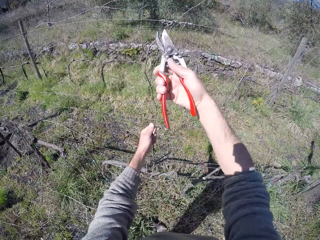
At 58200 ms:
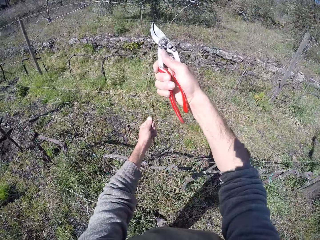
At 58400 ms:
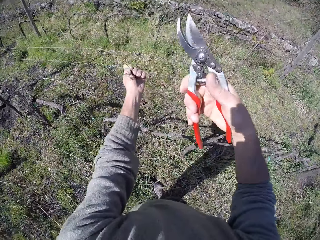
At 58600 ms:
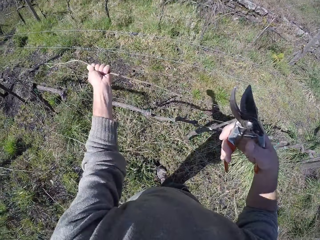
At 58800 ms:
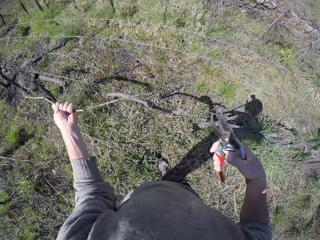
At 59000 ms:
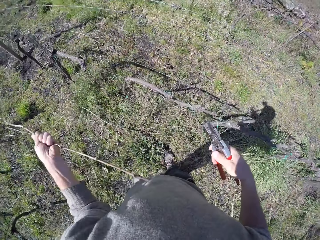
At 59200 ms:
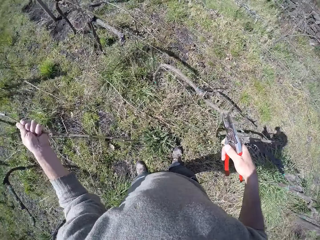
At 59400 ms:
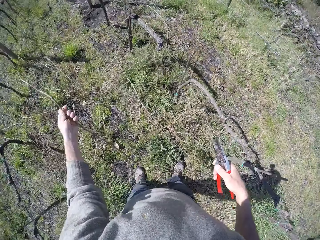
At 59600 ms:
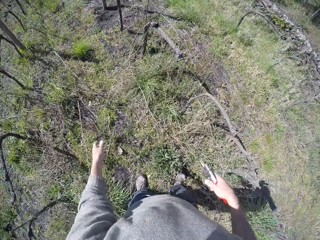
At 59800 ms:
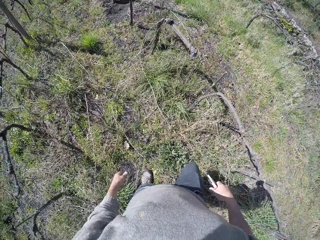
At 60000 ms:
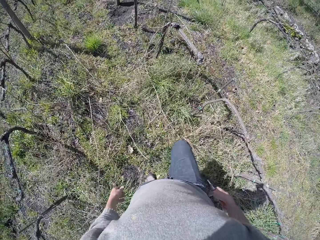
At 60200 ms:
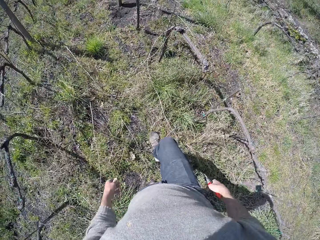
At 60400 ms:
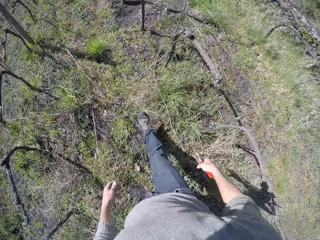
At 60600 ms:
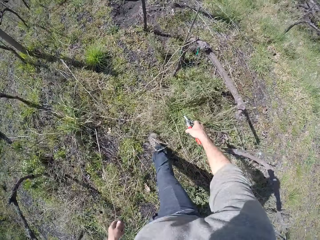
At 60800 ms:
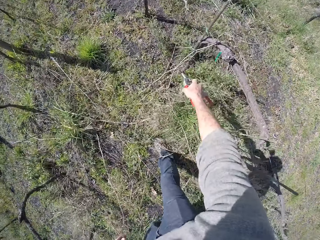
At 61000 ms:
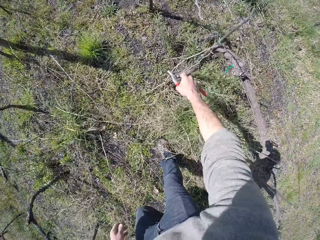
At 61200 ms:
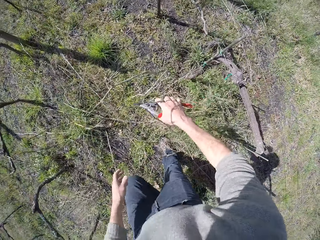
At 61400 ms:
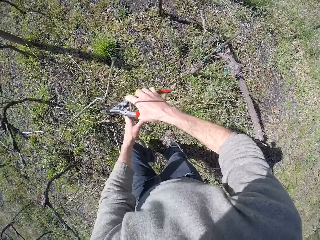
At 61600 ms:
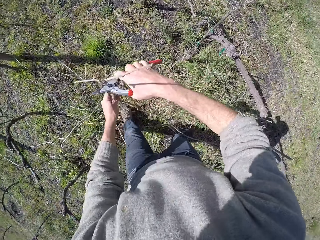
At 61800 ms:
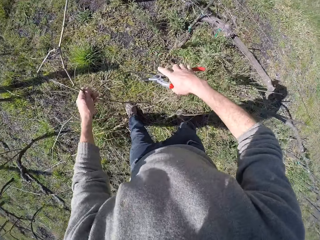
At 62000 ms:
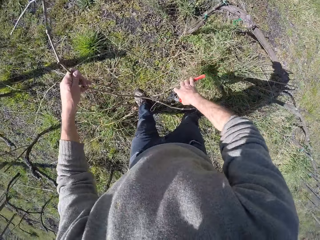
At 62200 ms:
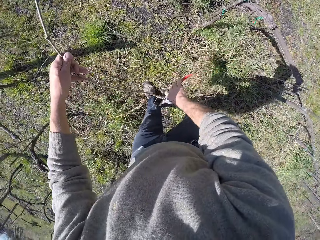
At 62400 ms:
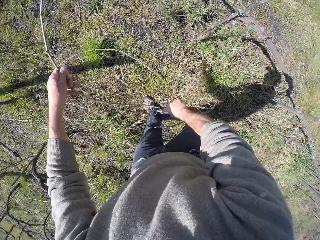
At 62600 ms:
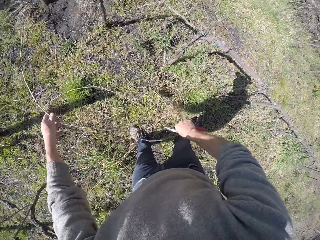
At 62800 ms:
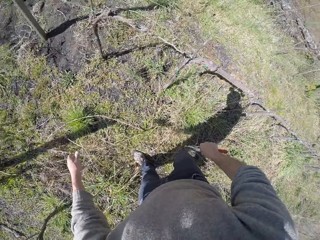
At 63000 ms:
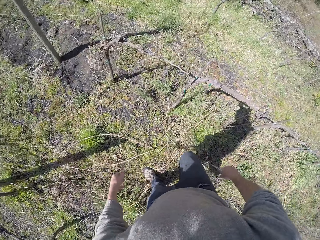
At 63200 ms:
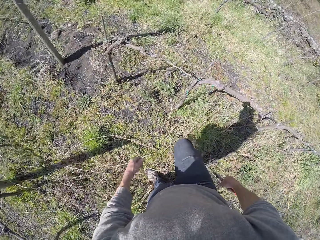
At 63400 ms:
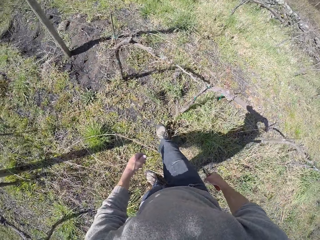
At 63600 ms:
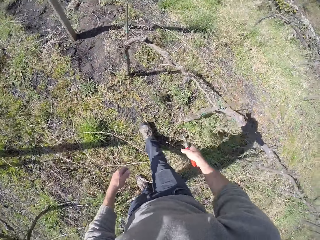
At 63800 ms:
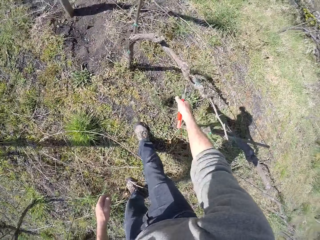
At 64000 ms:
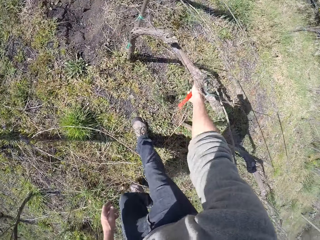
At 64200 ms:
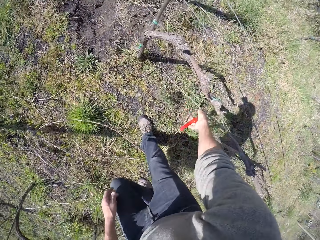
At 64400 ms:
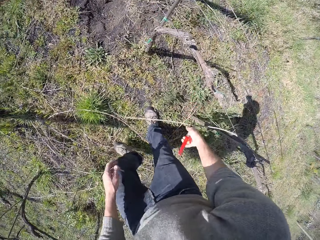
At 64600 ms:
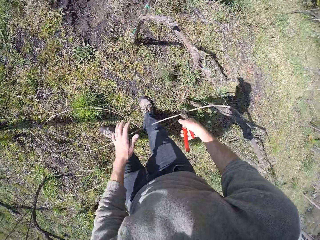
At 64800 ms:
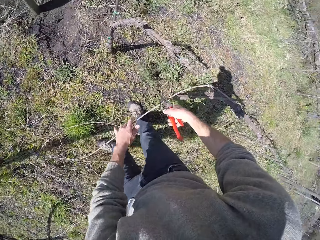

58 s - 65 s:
The camera wearer drops the twig on the floor with his left hand. He picks up a twig on the ground with the pruner in his right hand. He holds the twig with his left hand. He cuts the twig in his left hand with the pruner in his right hand. He drops the twig on the floor with his left hand. He picks up a twig on the ground with the pruner in his right hand.

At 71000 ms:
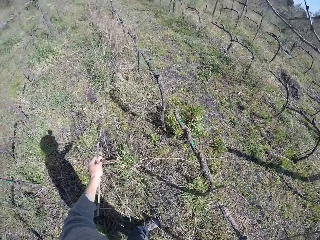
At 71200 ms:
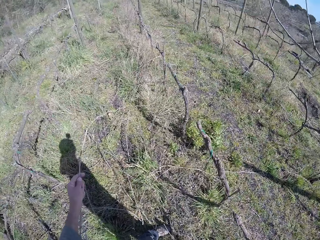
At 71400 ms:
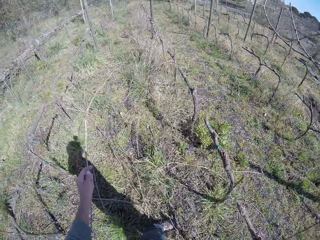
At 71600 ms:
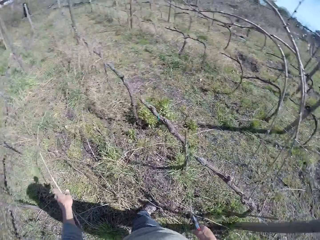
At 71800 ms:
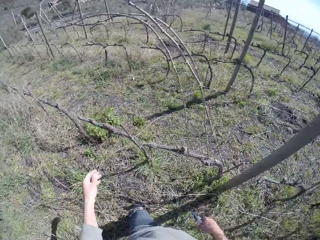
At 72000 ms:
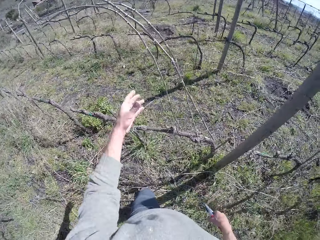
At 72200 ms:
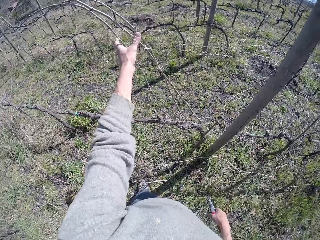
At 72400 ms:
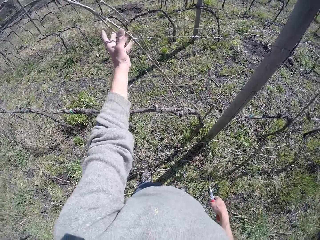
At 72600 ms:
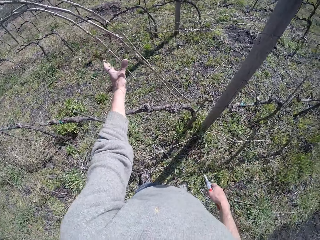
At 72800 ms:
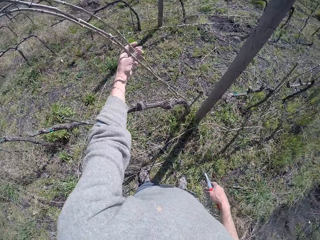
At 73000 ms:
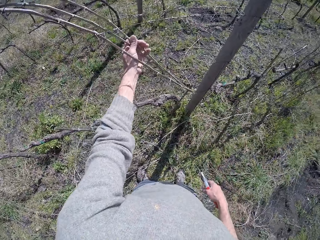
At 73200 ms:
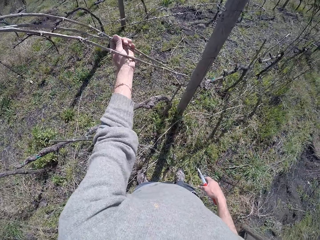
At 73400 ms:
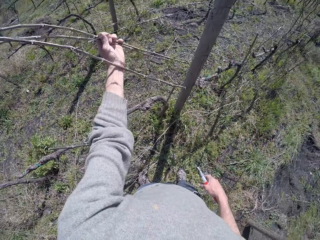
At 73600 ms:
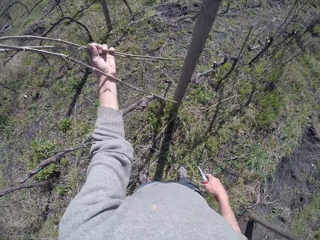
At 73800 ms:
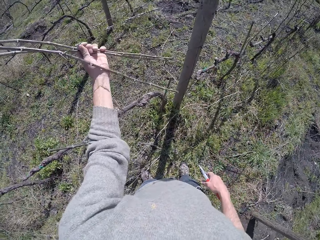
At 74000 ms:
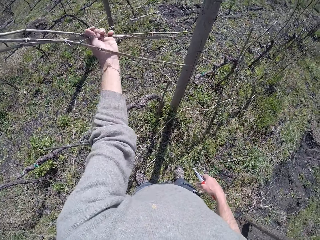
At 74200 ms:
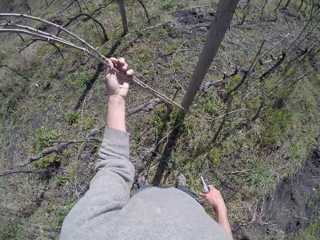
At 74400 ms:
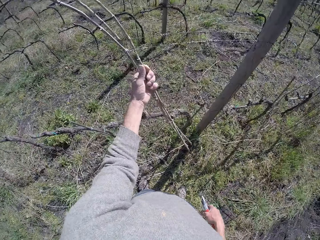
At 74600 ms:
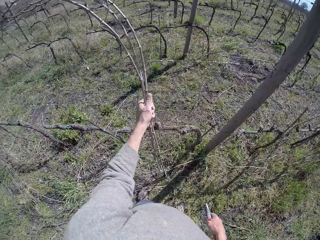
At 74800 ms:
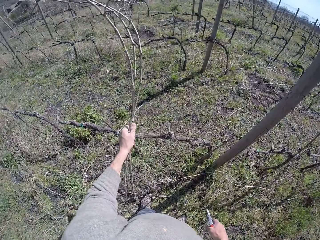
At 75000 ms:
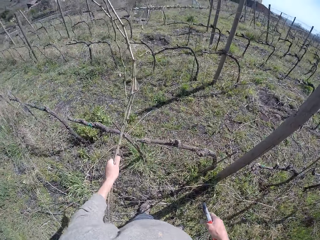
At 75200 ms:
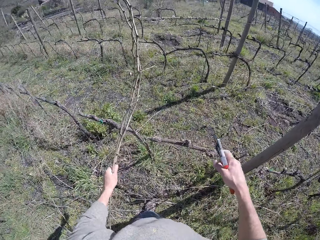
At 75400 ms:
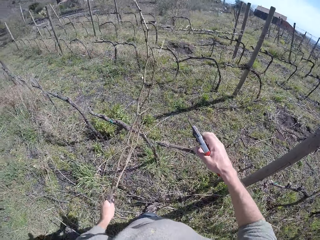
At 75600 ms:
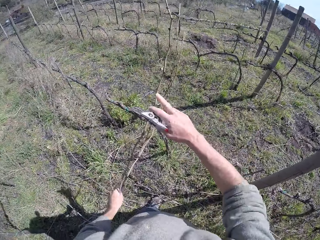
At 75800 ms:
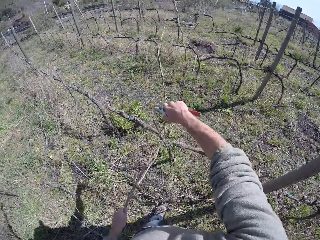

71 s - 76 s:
The camera wearer drops the twig on the floor with his left hand. He pulls some twigs from the wire fence with his left hand. He pulls wood.

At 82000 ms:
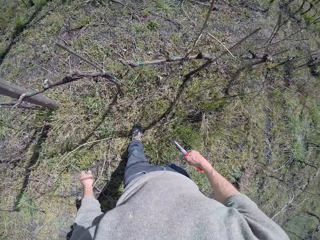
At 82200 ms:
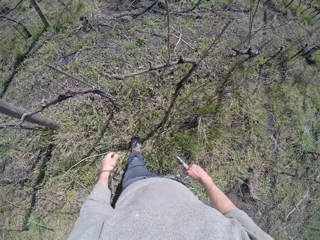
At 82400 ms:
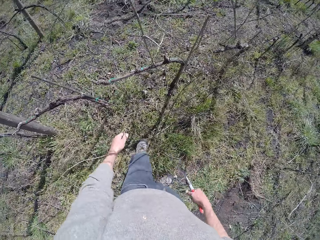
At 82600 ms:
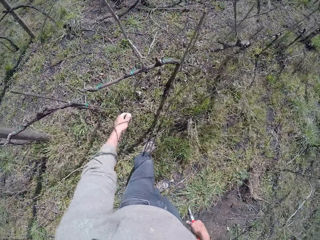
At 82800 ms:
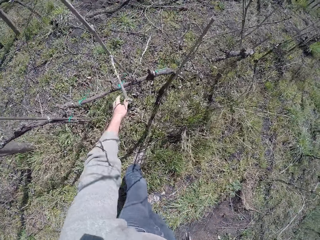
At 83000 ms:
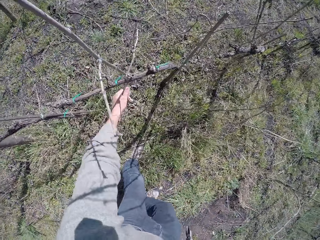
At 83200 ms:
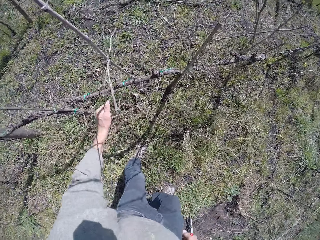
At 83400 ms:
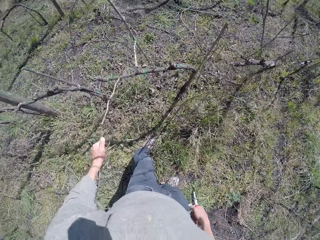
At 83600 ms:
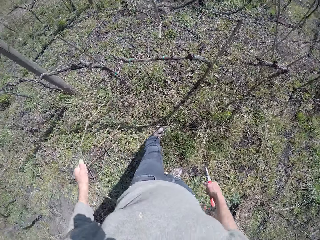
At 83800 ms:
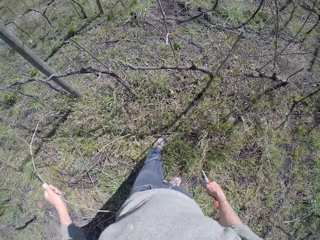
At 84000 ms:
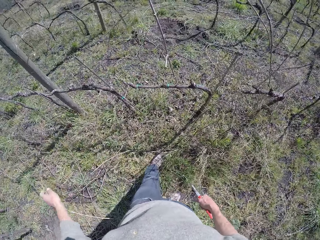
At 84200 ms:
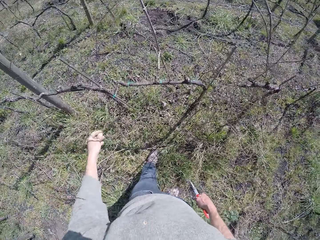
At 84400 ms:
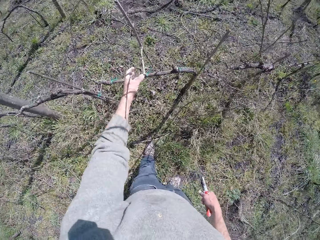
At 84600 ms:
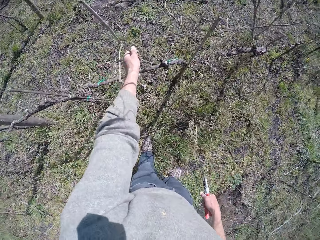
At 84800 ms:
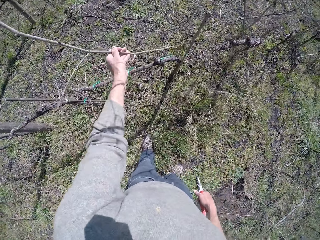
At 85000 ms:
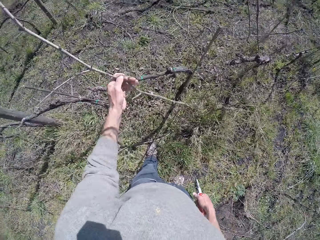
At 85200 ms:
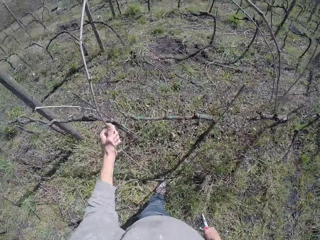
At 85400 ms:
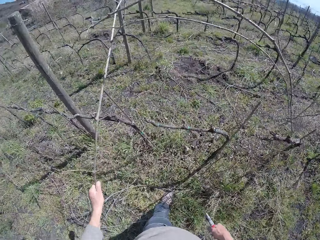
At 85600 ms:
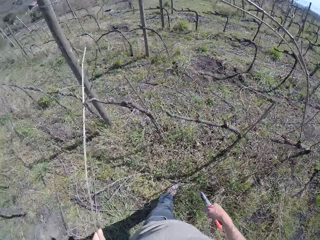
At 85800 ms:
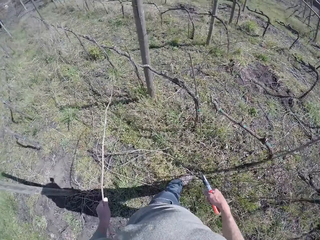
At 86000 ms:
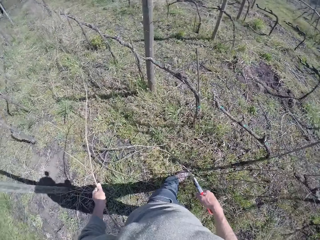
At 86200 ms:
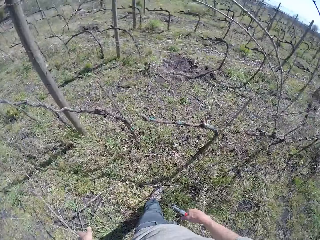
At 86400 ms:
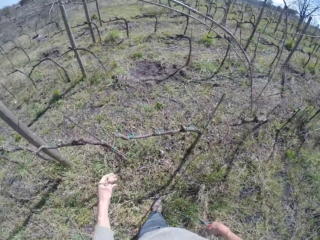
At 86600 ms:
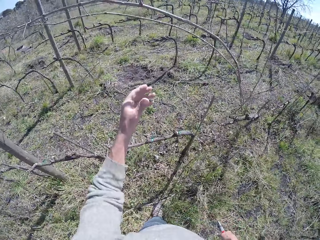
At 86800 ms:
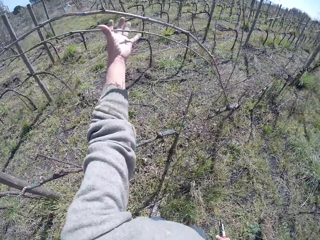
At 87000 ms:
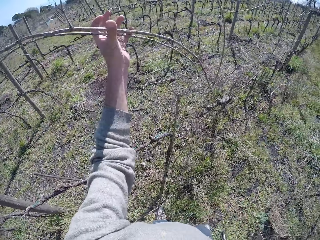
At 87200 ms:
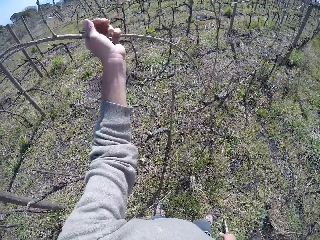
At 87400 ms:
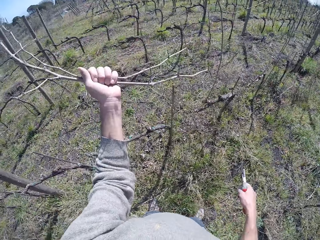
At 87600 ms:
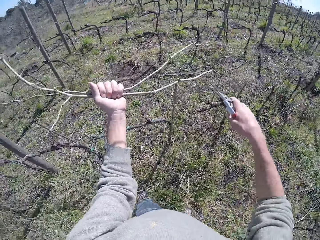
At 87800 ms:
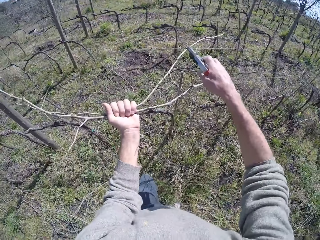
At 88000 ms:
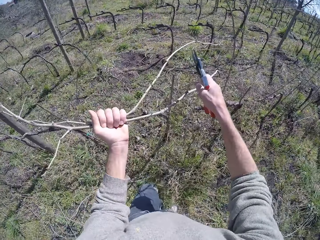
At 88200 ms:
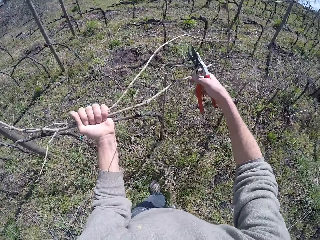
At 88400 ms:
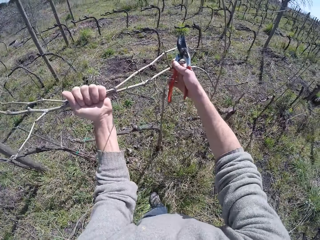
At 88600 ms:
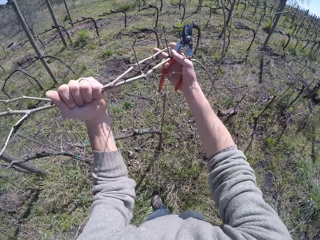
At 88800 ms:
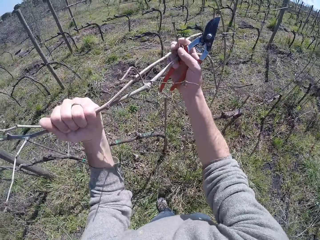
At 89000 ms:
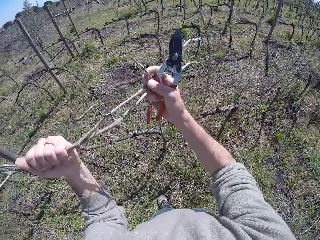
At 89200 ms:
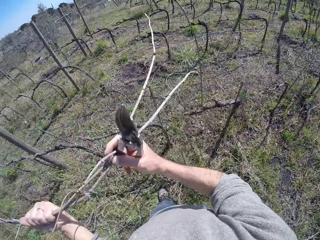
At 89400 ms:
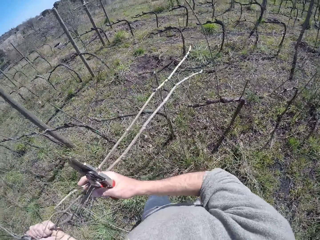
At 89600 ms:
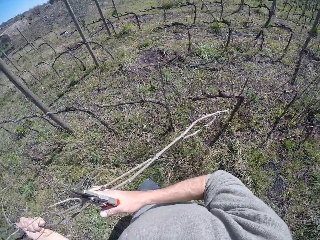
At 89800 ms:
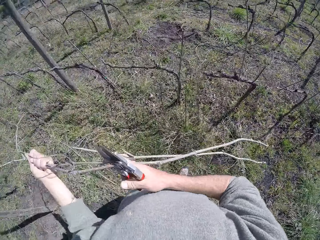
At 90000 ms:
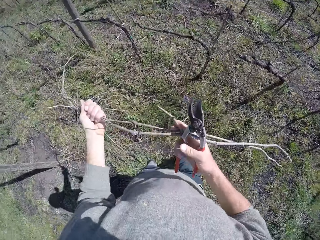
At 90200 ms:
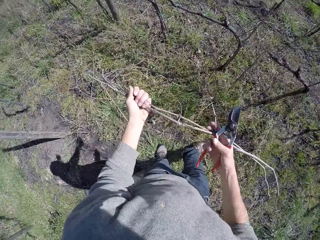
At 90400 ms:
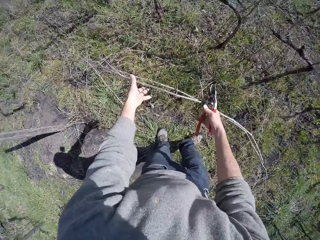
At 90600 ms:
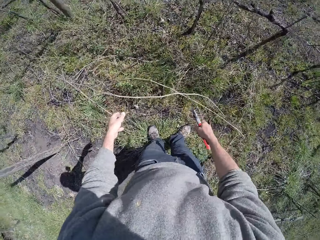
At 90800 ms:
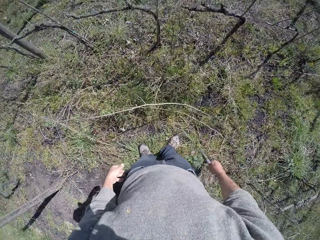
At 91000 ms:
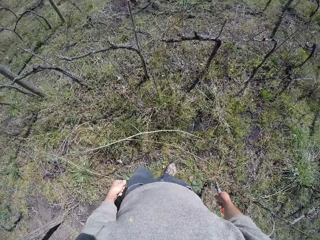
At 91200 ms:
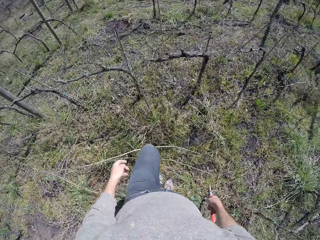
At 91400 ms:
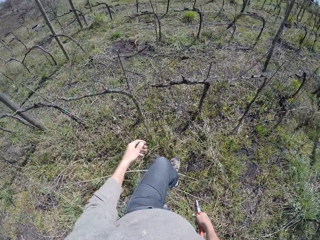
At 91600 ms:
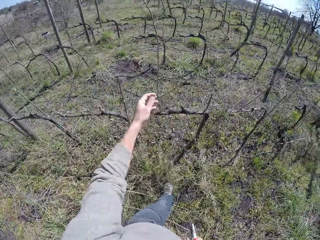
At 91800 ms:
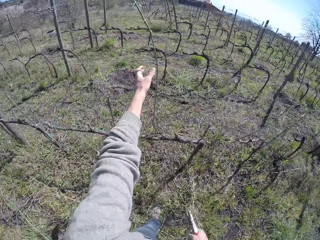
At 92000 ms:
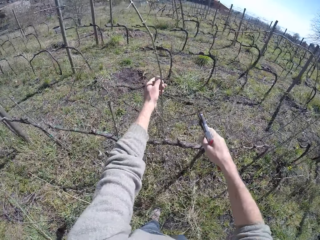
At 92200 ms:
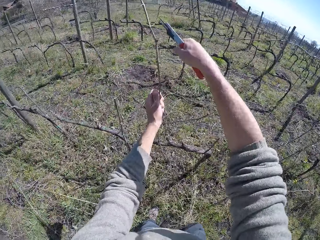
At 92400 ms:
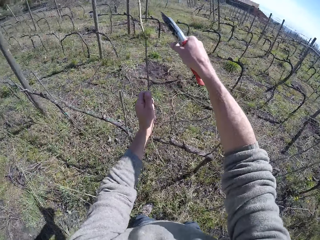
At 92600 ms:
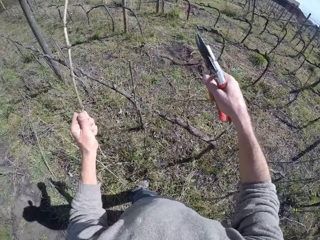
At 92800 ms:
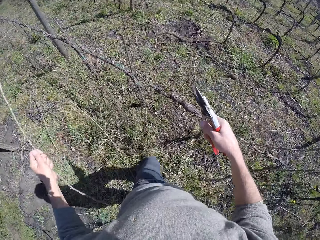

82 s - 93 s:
The camera wearer pulls wood. He drops a twig on the floor from the wire fence with his left hand. He pulls the wood again. He drops a twig on the floor from the wire fence with his left hand again. He pulls some twigs from the wire fence with his left hand. He pulls some twigs from the wire fence with both hands. He drops the twigs on the floor with both hands. He holds a twig with his left hand and cuts the twig in his left hand with the pruner in his right hand.
